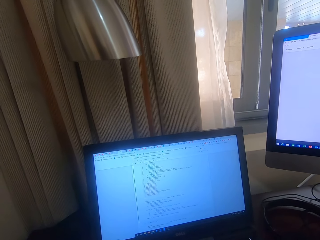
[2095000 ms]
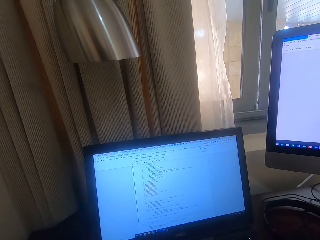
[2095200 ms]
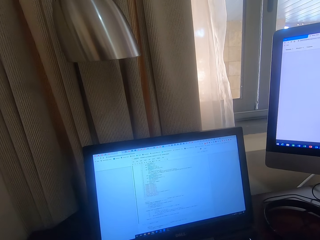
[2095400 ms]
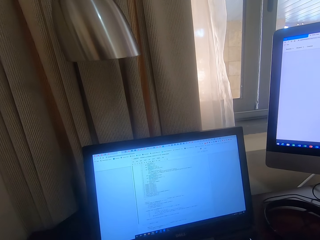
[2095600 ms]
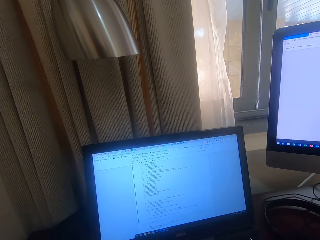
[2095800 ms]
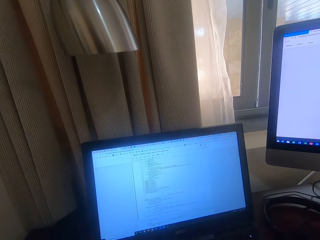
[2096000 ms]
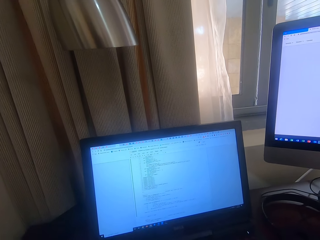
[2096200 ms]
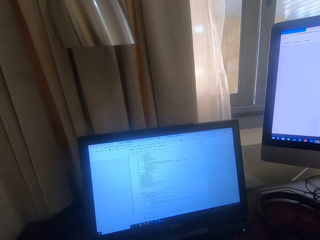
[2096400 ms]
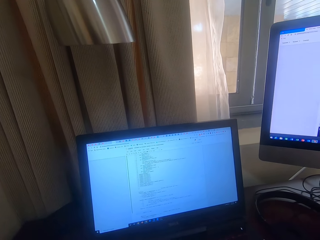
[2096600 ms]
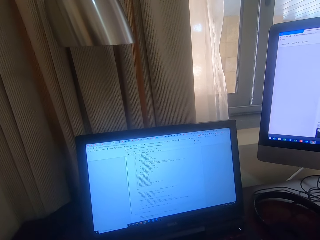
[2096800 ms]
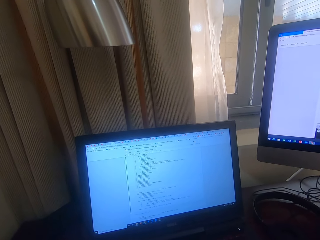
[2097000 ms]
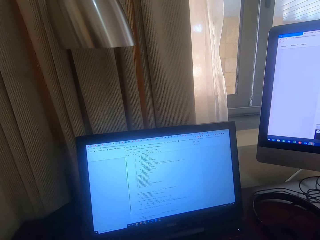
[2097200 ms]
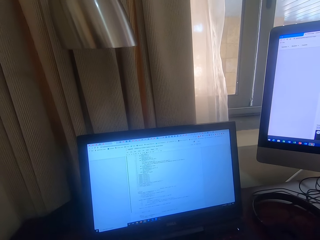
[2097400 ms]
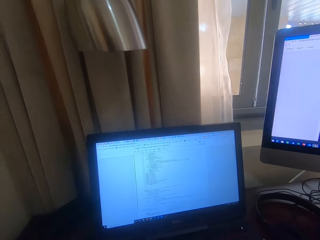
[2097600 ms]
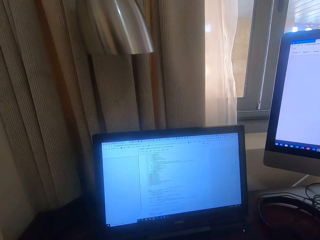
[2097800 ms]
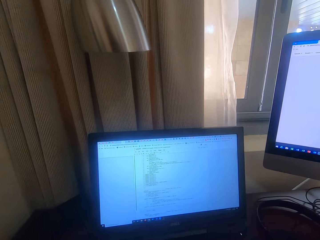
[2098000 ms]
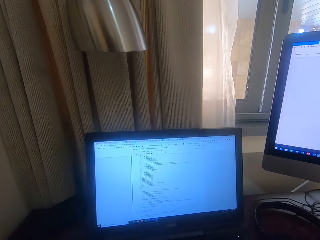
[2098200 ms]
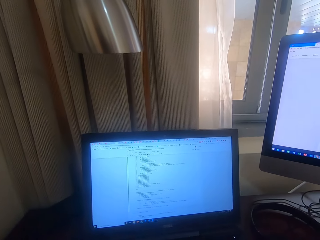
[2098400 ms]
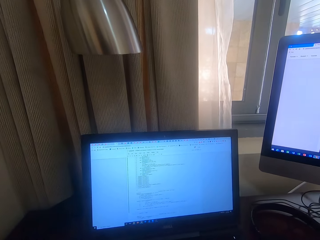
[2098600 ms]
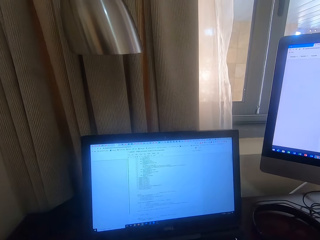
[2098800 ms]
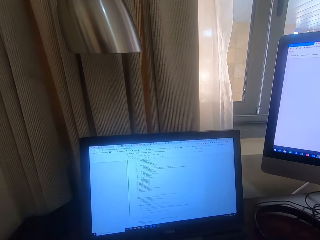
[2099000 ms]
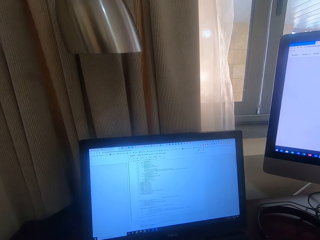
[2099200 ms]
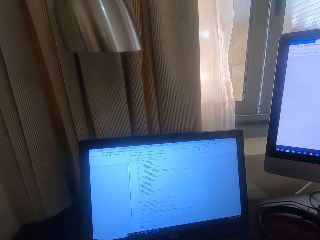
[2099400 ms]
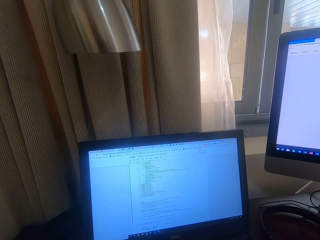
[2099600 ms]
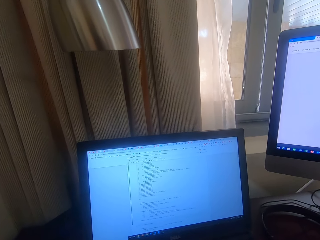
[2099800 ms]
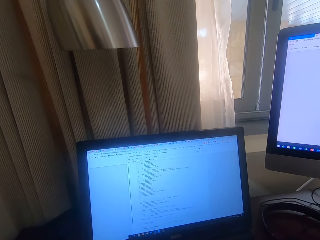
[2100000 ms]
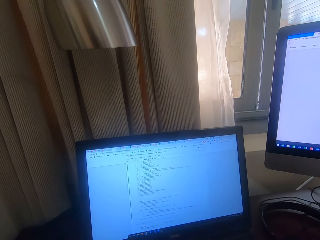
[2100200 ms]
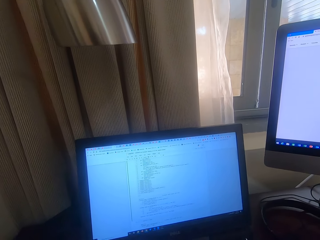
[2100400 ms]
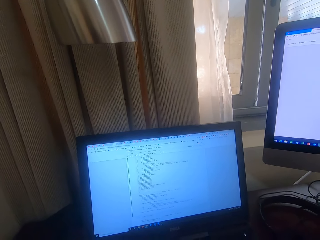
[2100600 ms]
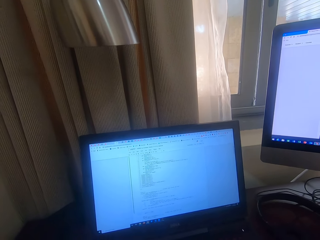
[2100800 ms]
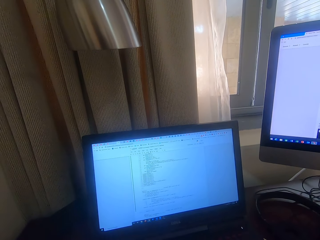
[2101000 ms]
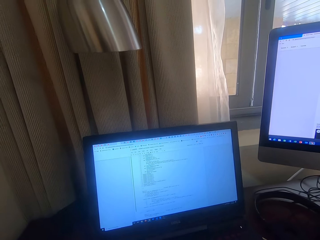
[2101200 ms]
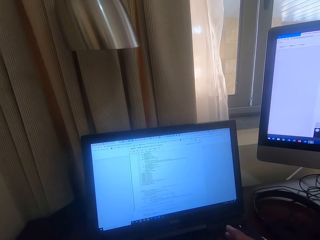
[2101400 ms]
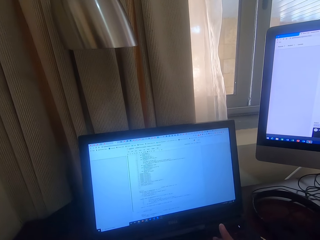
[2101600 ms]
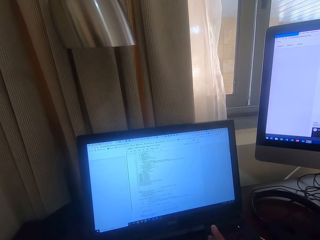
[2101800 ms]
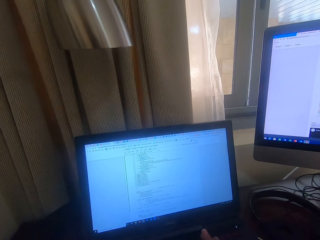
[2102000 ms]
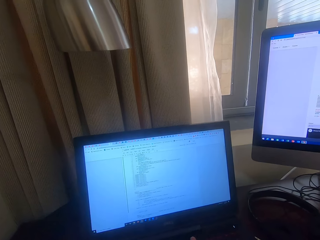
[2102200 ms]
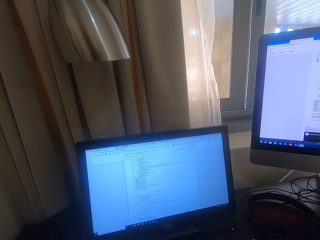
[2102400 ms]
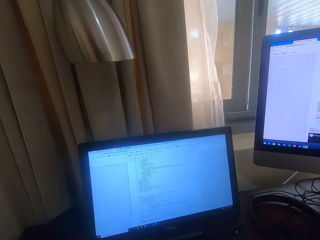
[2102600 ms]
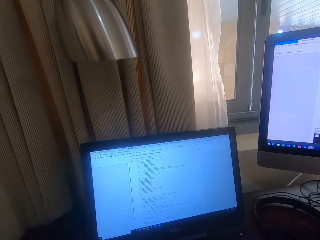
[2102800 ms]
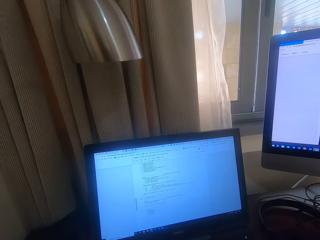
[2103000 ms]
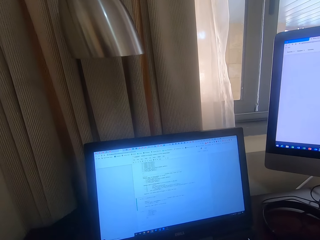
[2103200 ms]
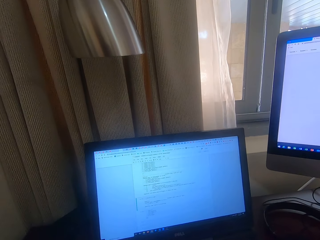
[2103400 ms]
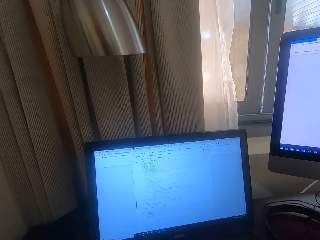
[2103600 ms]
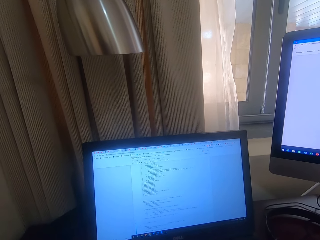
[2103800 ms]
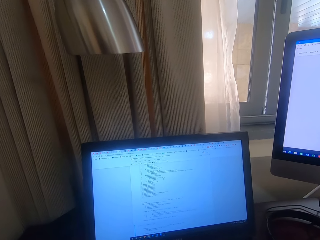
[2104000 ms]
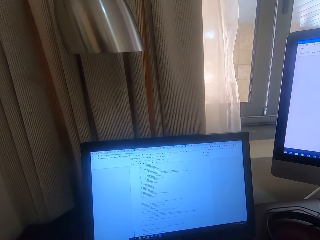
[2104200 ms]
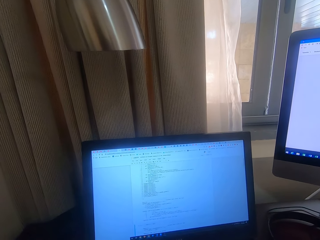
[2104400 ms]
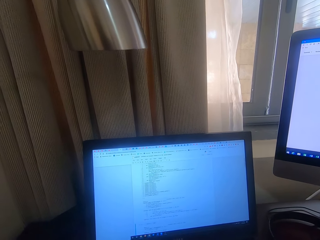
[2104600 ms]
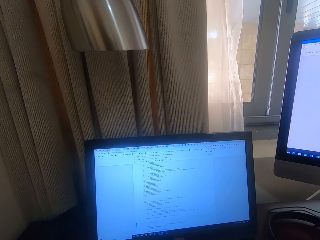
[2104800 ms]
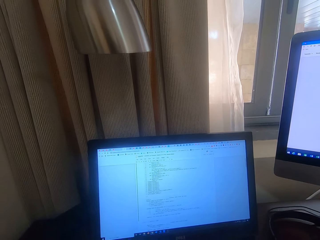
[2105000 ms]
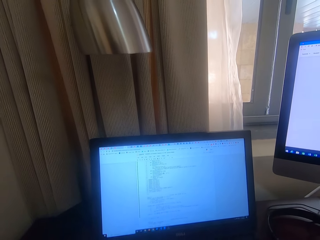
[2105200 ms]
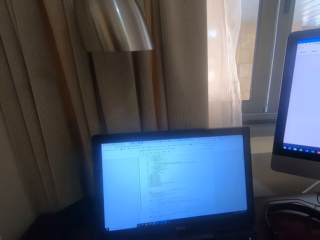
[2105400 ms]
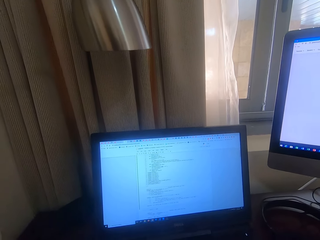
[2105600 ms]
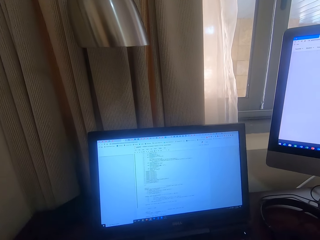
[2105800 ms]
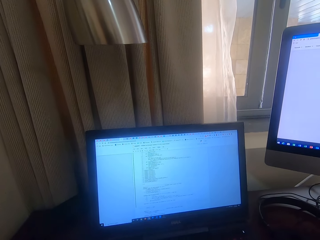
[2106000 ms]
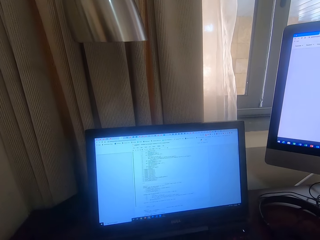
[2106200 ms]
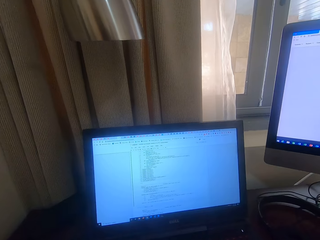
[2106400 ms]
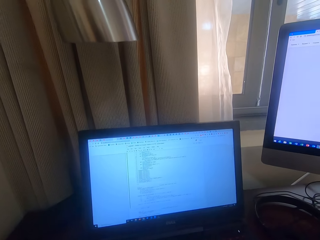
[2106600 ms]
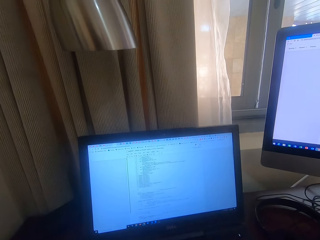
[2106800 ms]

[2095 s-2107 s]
The camera wearer touches the laptop's keyboard.
